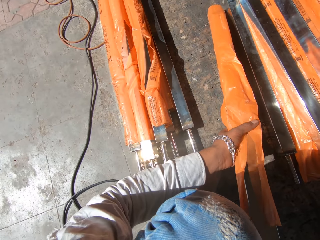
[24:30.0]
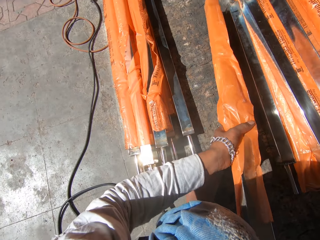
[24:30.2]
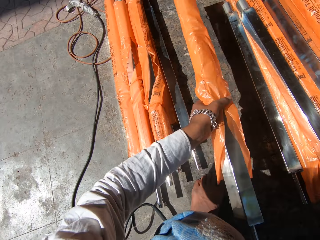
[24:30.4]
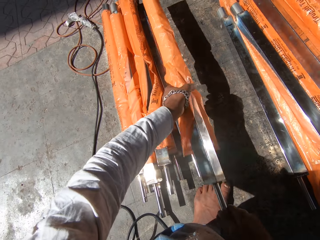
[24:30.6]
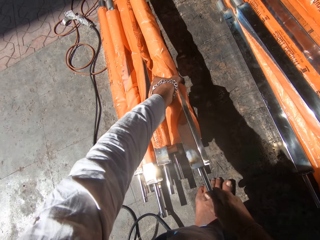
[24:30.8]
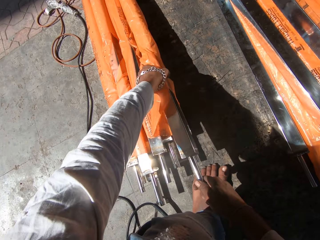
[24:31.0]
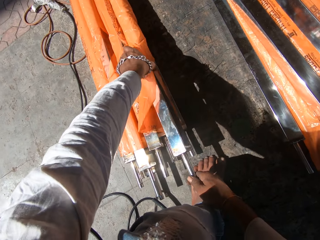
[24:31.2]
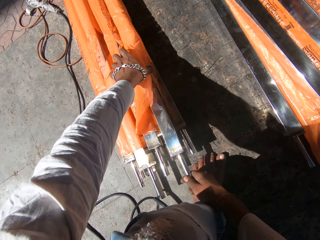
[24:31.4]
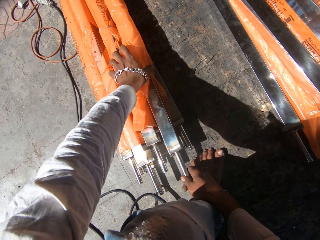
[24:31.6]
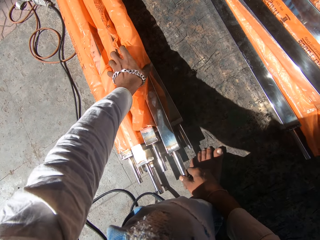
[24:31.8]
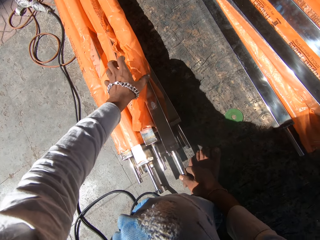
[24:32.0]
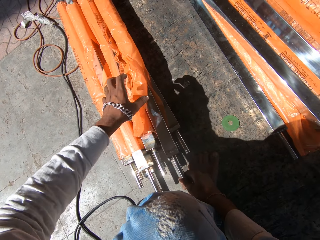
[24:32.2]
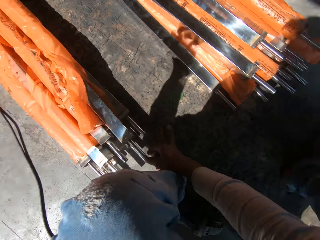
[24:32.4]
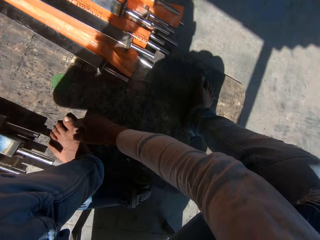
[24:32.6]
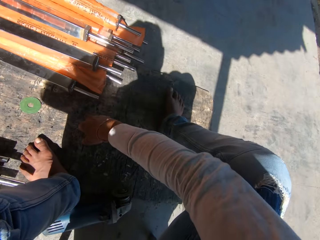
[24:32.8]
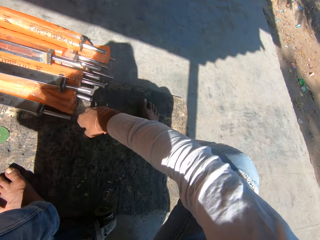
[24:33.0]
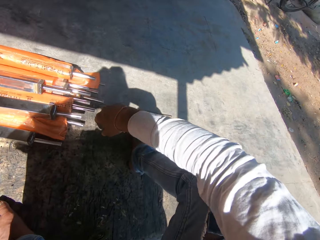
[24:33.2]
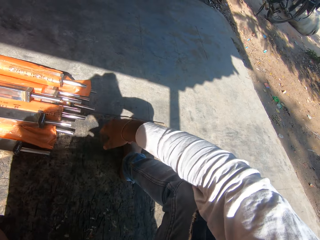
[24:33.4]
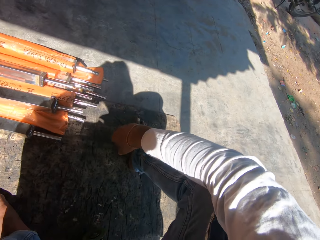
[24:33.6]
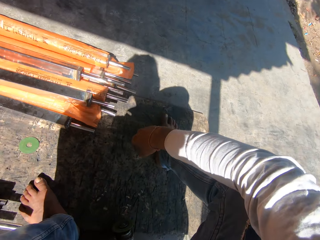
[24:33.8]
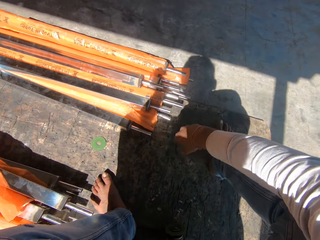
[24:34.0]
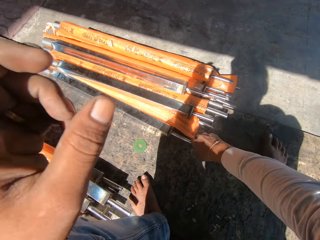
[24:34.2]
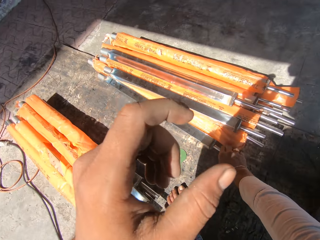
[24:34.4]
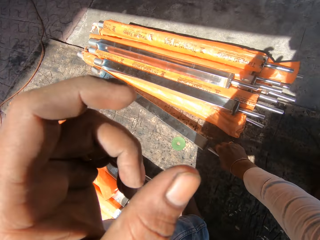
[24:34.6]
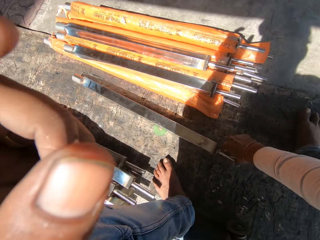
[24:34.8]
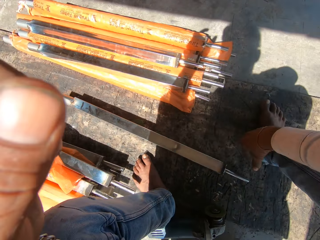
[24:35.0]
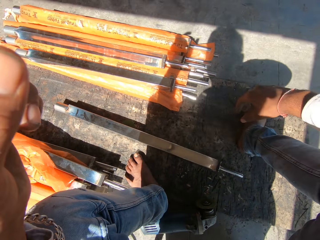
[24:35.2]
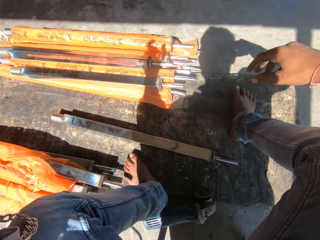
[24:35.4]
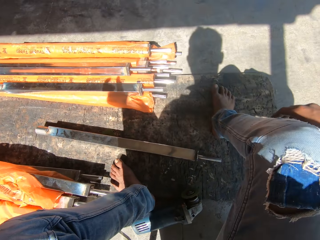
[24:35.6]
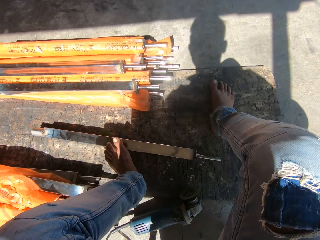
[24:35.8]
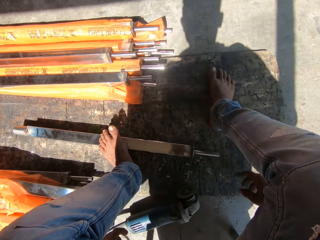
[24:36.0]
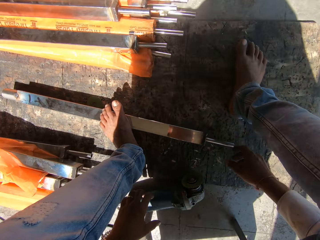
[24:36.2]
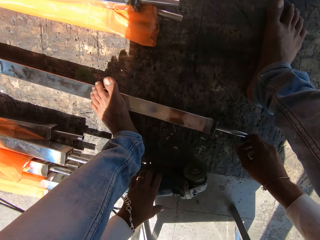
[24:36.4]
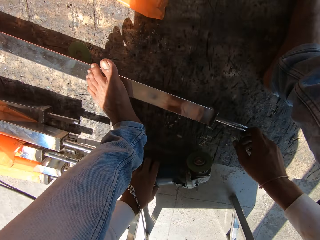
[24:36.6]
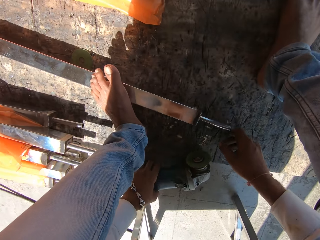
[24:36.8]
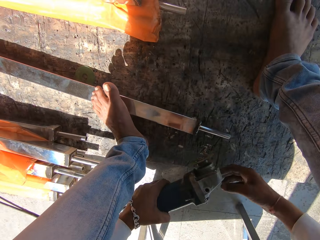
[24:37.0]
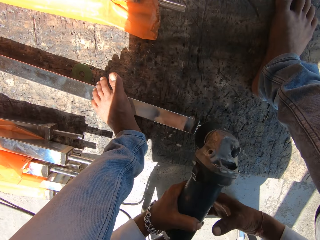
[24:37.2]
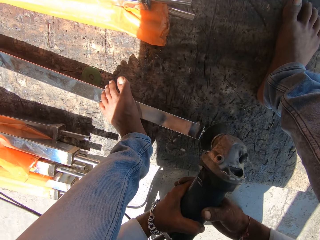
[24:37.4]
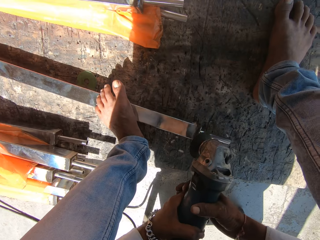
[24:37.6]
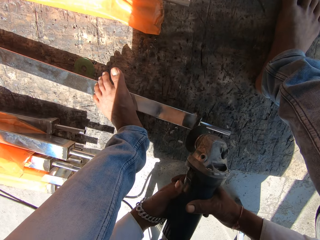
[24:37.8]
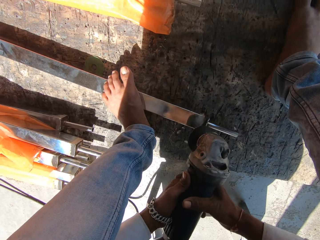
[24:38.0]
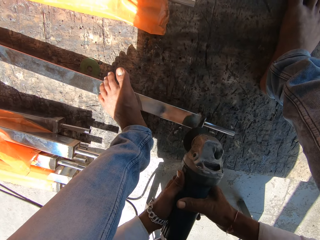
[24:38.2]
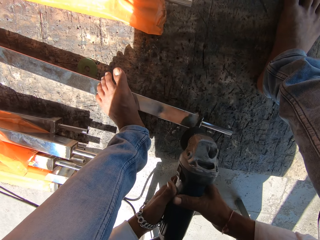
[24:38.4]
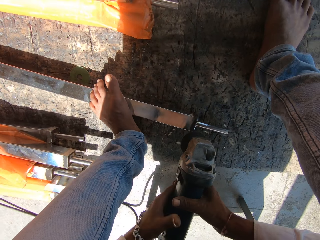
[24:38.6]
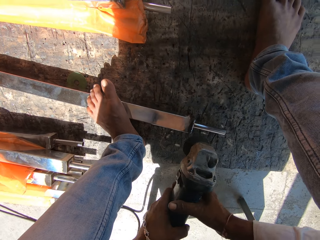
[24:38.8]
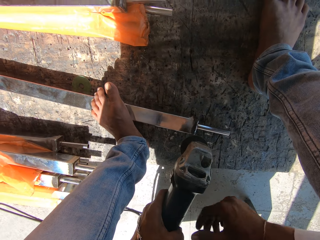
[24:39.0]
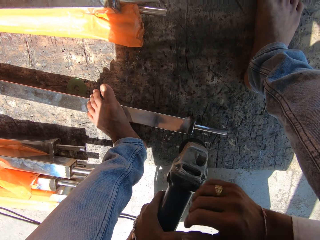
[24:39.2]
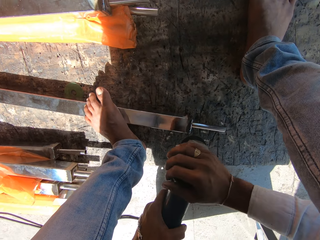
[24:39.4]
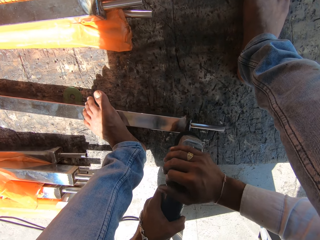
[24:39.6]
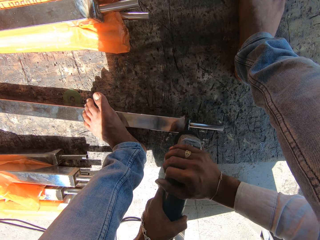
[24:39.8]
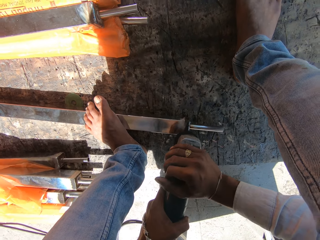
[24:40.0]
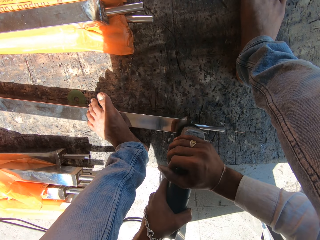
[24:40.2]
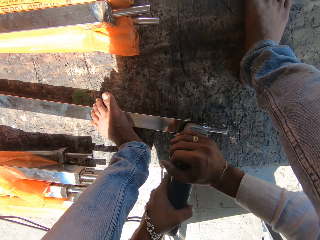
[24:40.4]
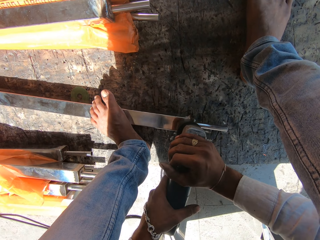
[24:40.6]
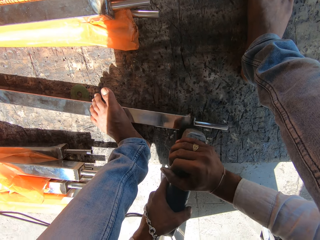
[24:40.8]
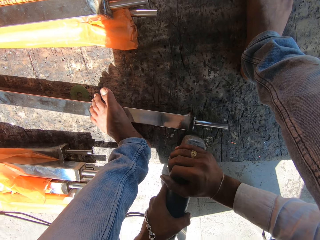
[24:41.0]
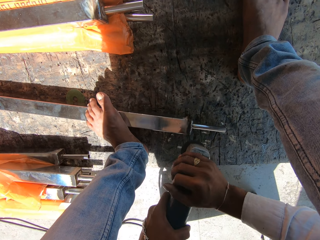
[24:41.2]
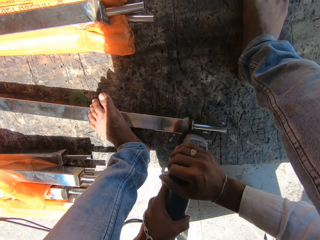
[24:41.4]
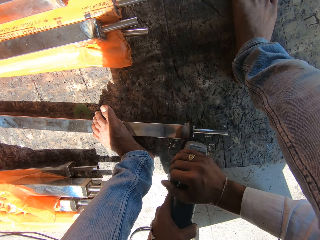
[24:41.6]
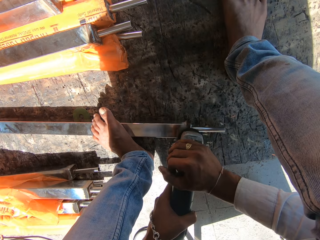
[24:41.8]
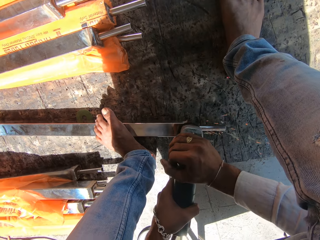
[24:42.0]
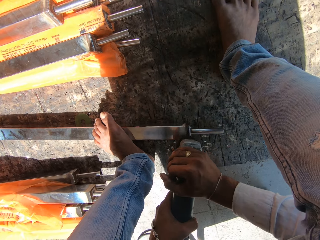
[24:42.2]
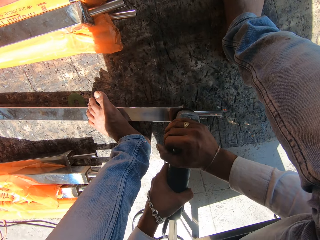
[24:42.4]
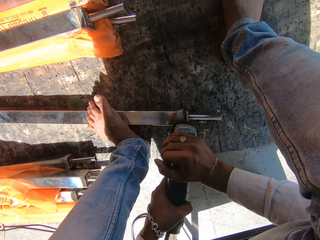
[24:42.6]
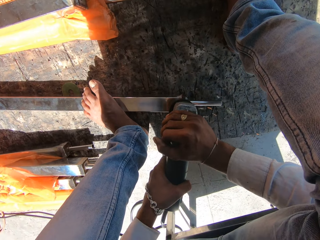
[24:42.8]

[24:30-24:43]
The camera wearer drops the aluminum rail on the stack of aluminum rails with both hands. He moves an aluminum rail on the ground with his right hand. He touches the metal rod. He places his left leg on the aluminum rail. He picks up the angle grinder from the ground with his left hand. He holds the angle grinder with both hands. He polishes the aluminum rail with the angle grinder in both hands.

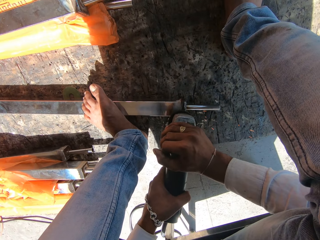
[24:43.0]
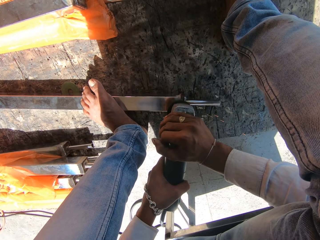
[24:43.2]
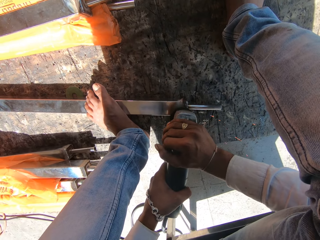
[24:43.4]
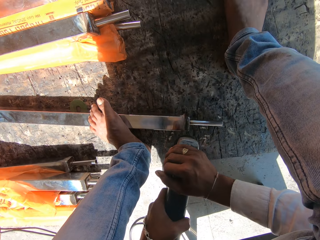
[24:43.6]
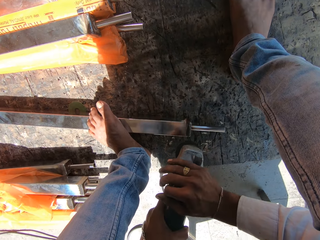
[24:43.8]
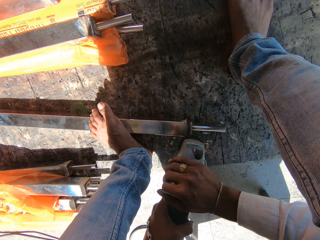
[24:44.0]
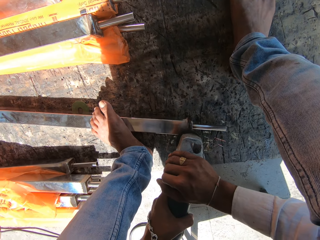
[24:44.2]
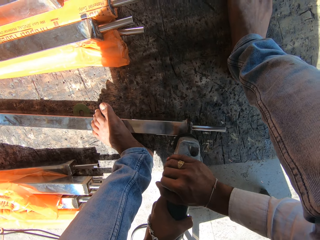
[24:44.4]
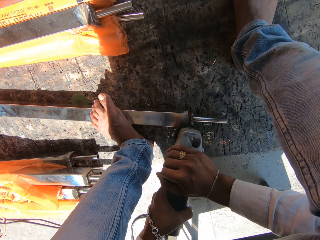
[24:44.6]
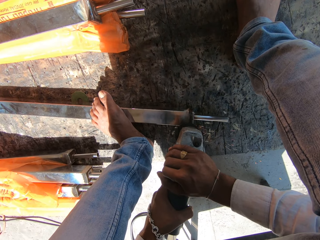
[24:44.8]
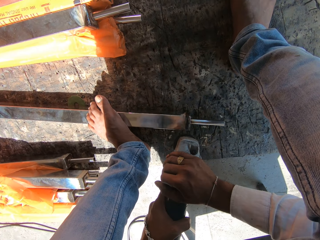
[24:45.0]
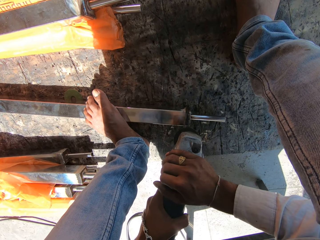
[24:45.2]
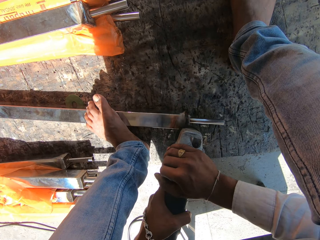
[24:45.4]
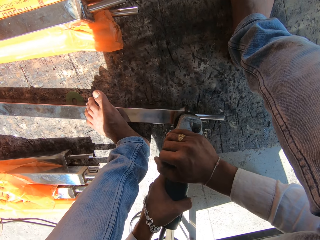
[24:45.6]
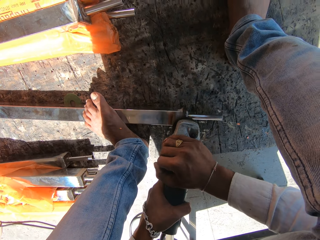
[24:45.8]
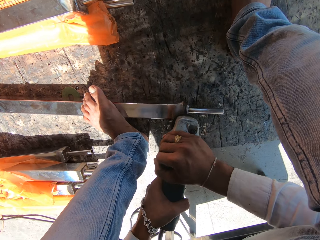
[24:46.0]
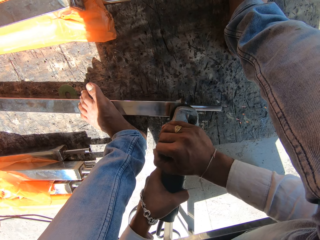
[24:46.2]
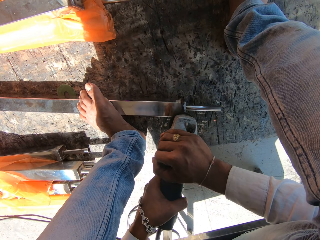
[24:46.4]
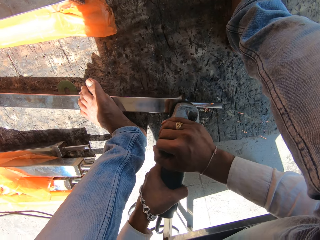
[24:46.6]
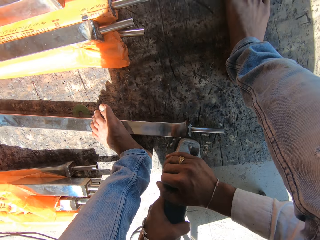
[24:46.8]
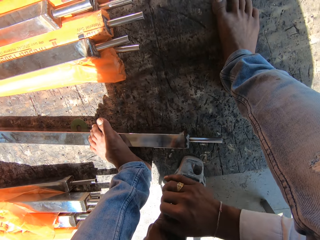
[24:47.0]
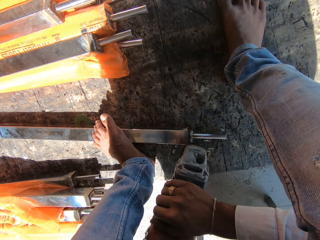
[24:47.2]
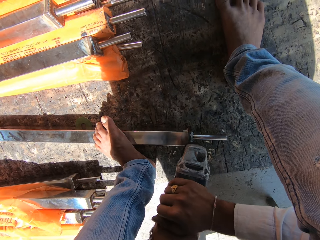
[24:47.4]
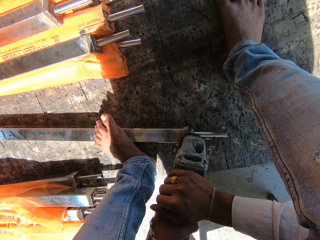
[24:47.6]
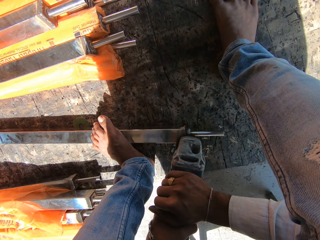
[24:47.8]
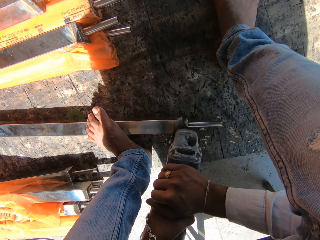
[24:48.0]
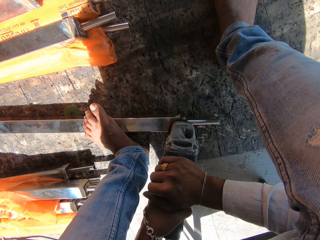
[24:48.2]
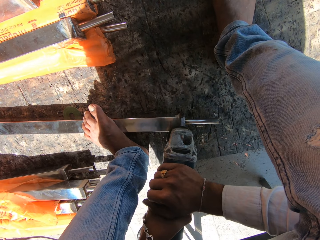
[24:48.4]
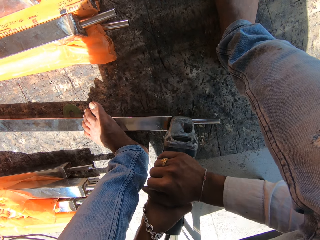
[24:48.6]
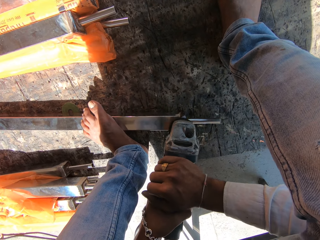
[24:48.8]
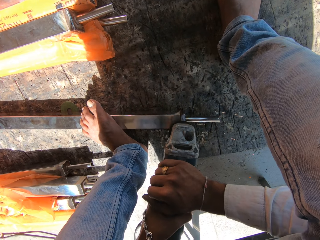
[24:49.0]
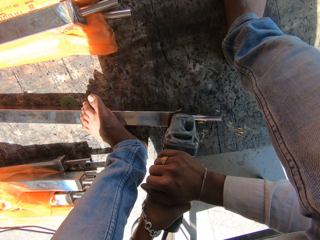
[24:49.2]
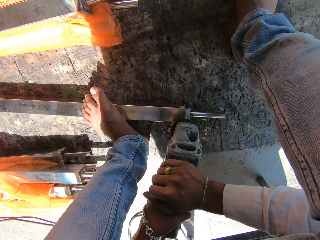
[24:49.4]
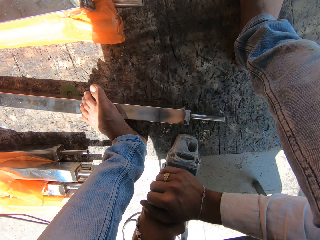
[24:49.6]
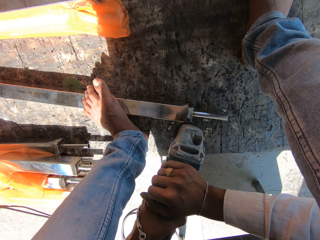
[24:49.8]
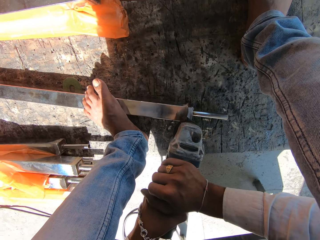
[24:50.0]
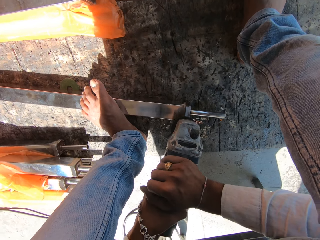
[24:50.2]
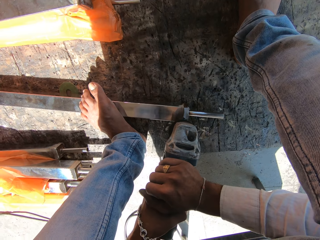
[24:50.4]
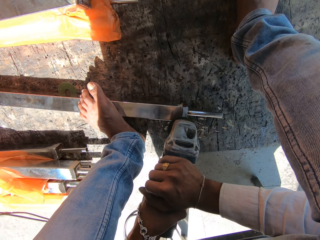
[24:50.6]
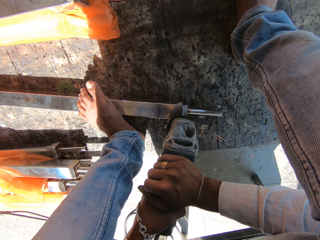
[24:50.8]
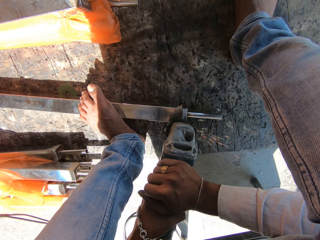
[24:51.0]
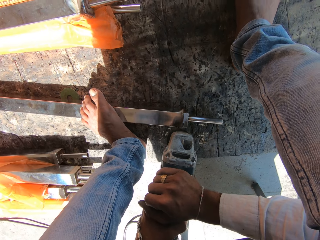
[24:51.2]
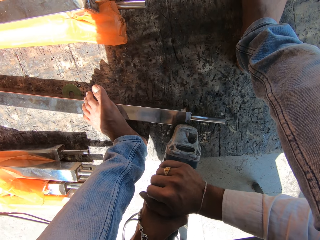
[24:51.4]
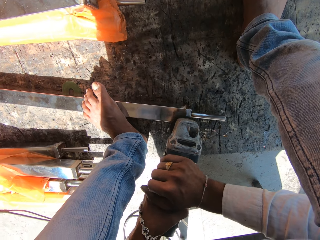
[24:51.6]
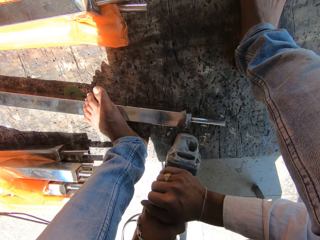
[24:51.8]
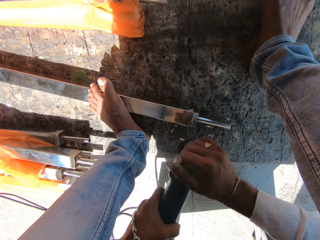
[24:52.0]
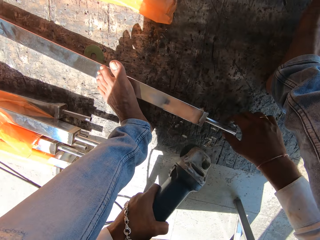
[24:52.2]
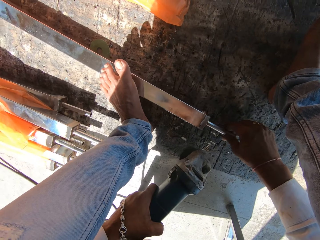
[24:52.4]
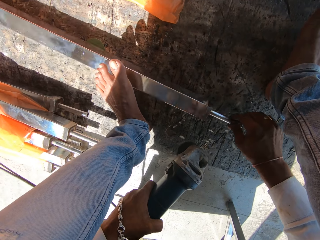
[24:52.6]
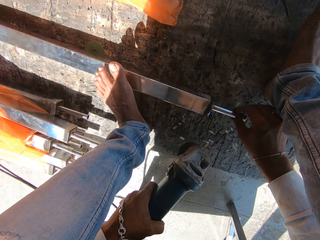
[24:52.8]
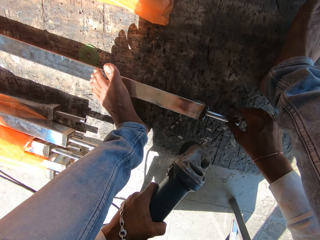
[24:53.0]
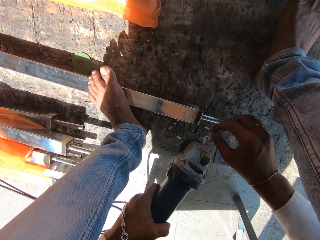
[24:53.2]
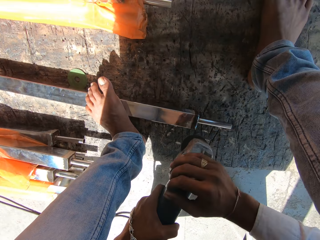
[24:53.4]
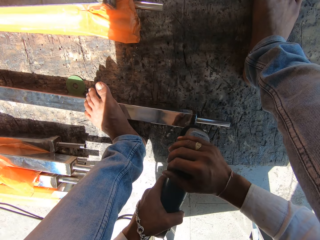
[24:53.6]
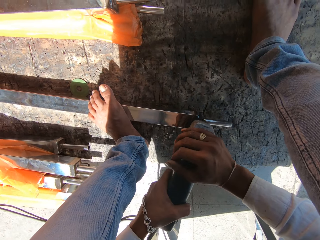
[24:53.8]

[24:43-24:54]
The camera wearer turns the aluminum rail on the ground with his right hand. He lifts his leg.
